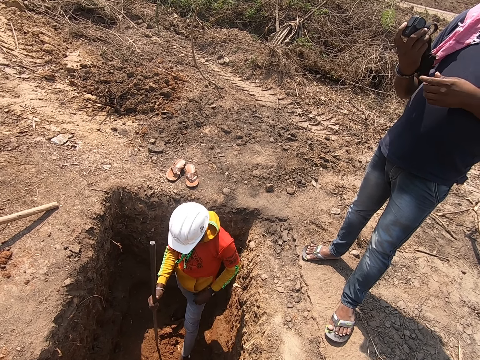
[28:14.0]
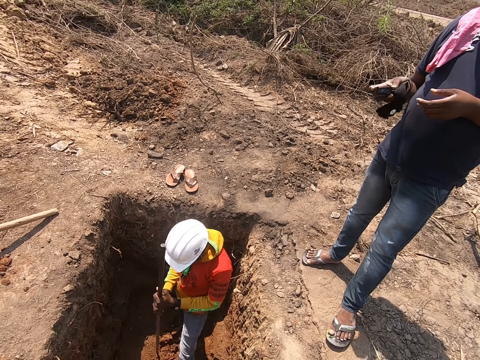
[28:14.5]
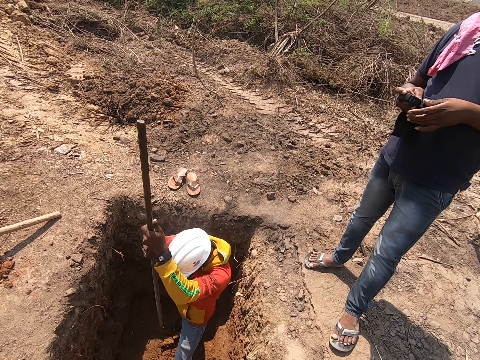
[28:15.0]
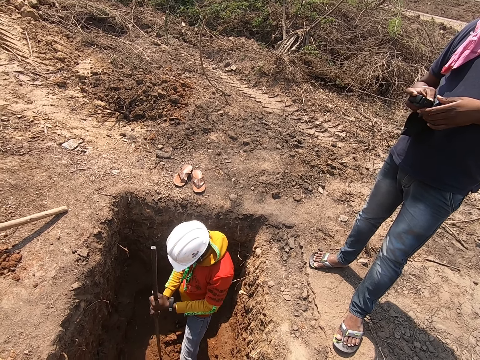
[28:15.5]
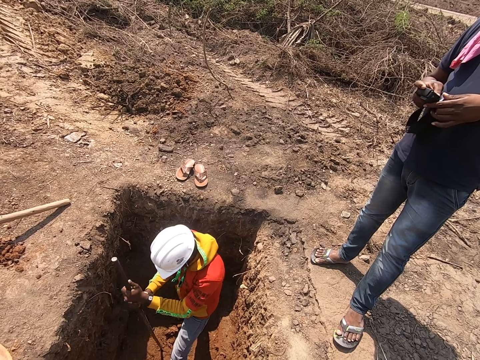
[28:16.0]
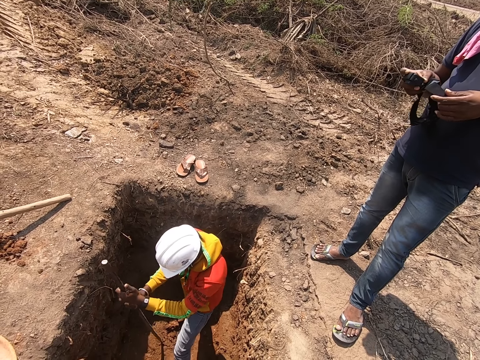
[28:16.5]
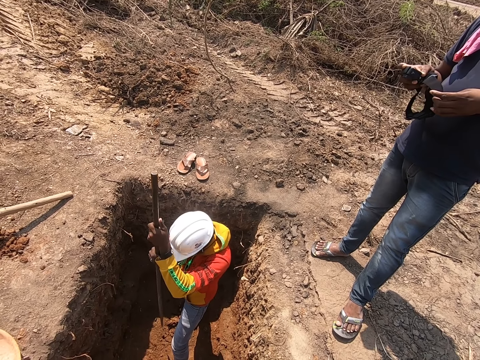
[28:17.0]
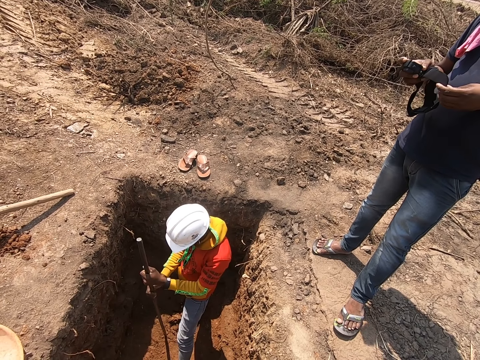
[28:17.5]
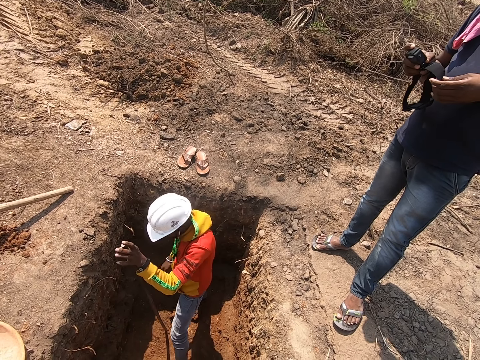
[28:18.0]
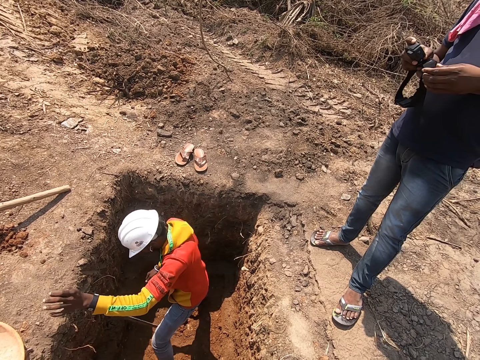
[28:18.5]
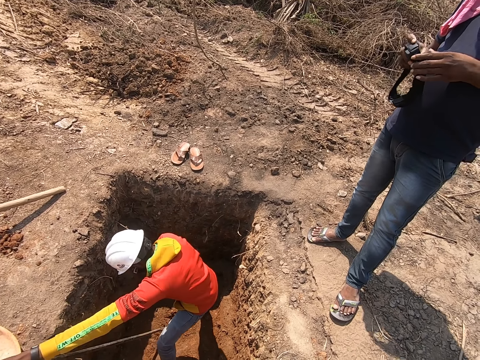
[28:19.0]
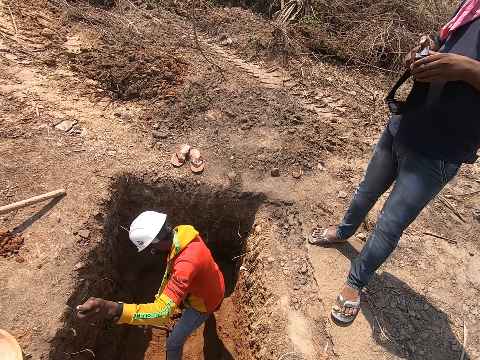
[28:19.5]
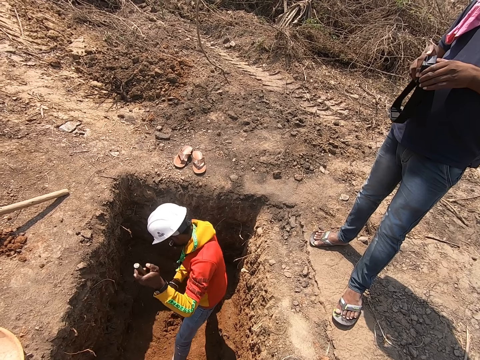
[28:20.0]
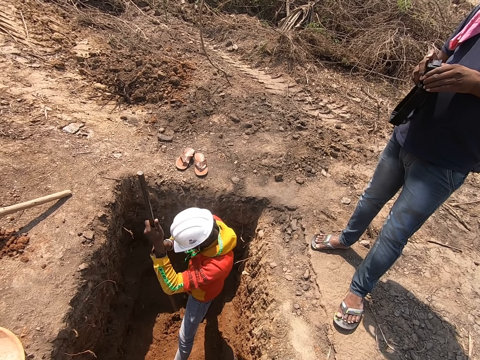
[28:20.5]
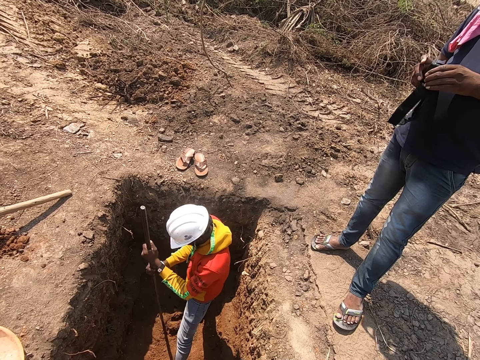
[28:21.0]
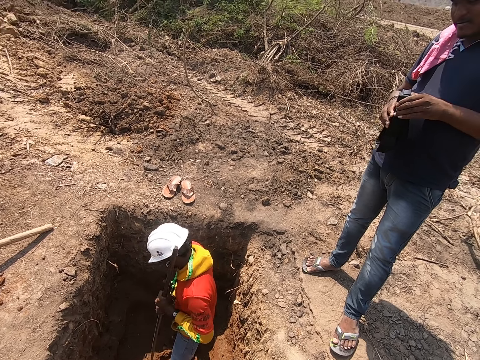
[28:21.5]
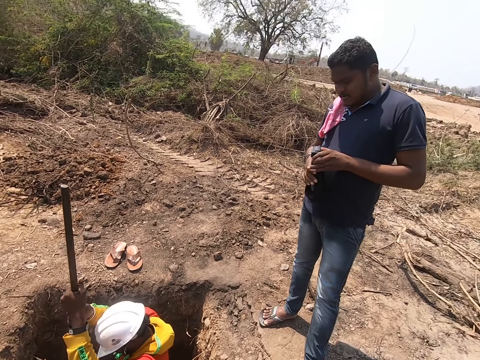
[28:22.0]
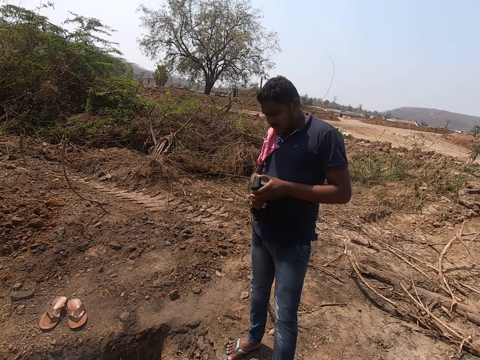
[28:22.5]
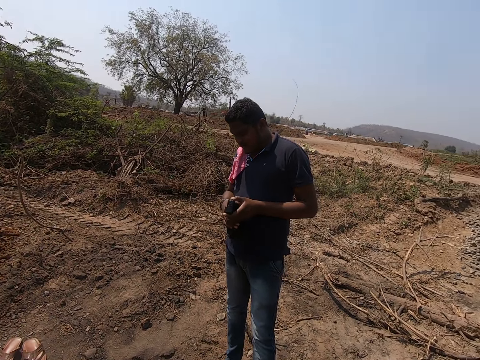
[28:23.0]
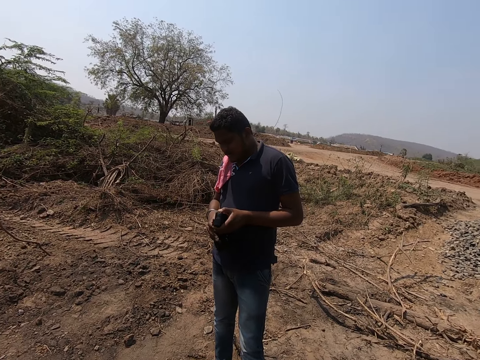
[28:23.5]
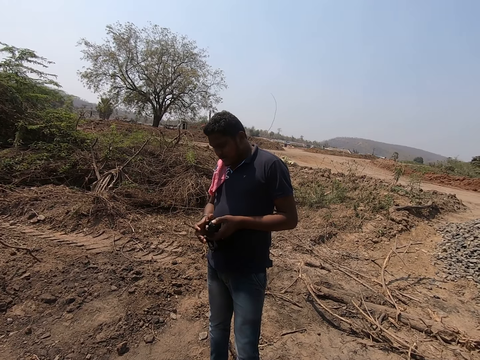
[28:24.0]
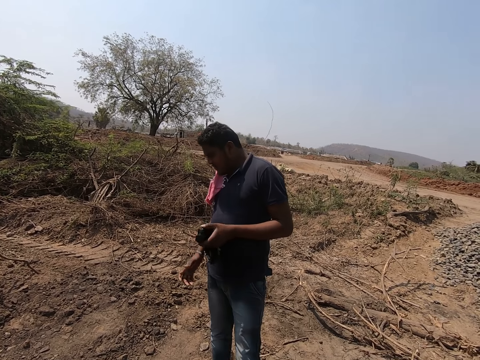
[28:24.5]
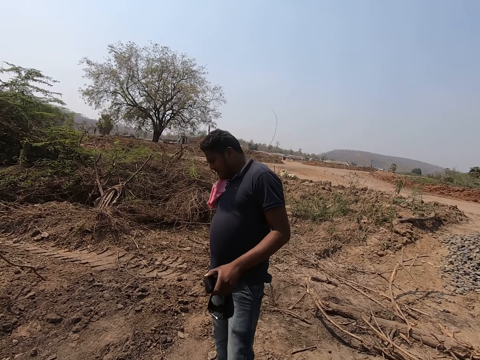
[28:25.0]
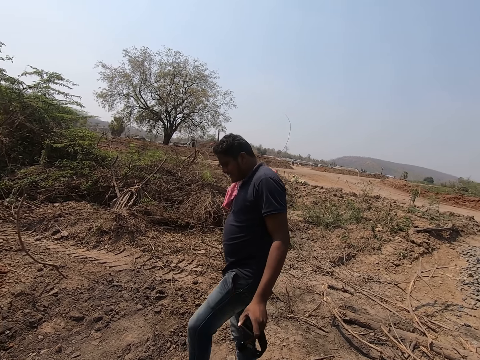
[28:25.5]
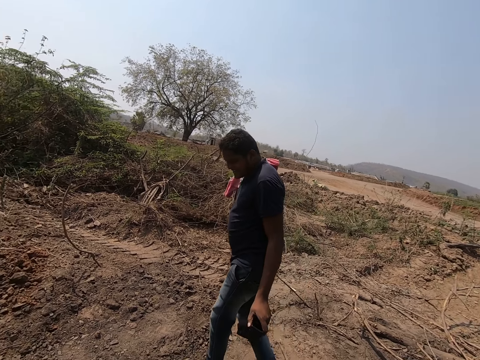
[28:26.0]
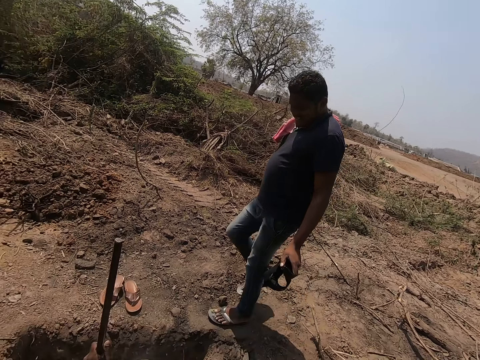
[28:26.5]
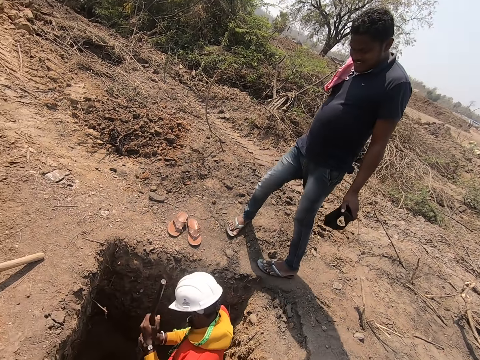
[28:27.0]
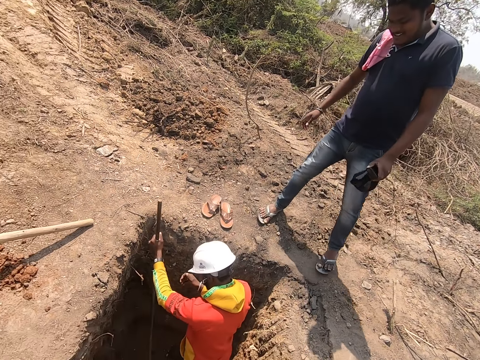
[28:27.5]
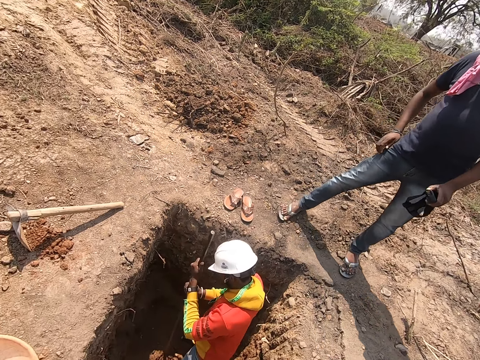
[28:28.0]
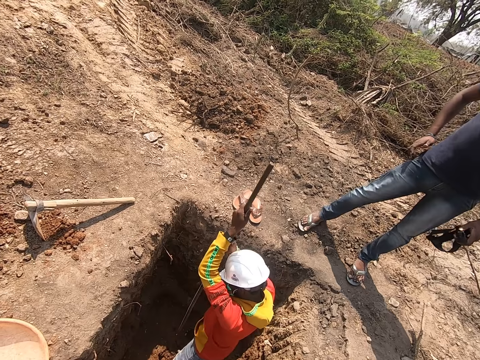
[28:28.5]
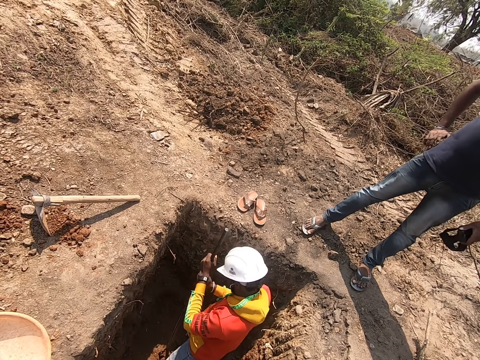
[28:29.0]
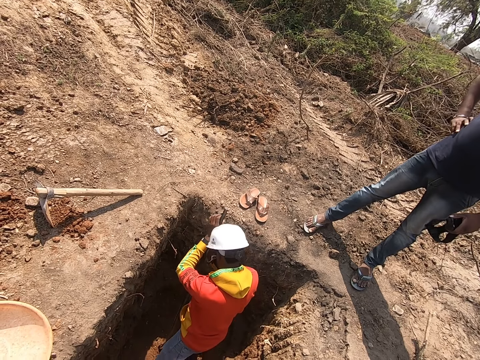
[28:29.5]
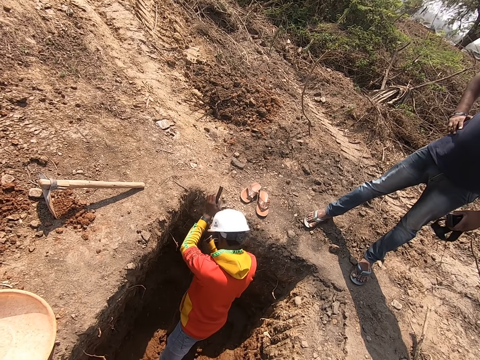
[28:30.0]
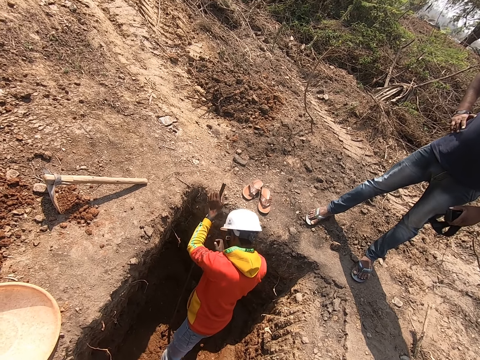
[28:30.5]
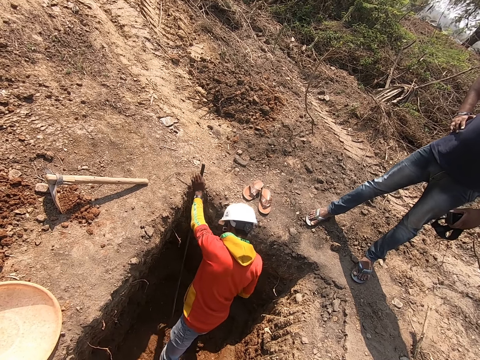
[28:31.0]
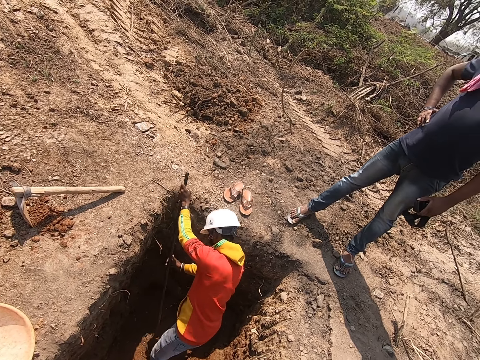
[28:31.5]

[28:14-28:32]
A man hits the ground with a rod in his hands. He digs the ground with the rod in his hands. He hits the ground with the rod in his left hand. He digs the ground with the rod in his hands. He hits the ground with the rod in his hands. He hits the ground with the rod in his hands again. The camera wearer talks. The man hits the ground with the rod in his hands. He digs the ground with the rod in his hands. He hits the ground with the rod in his hands. He digs the ground with the rod in his hands.

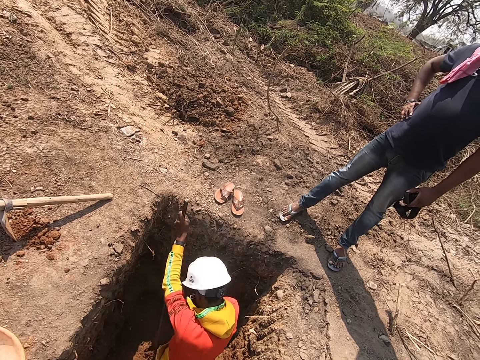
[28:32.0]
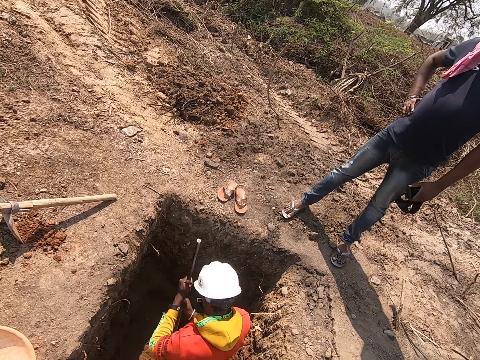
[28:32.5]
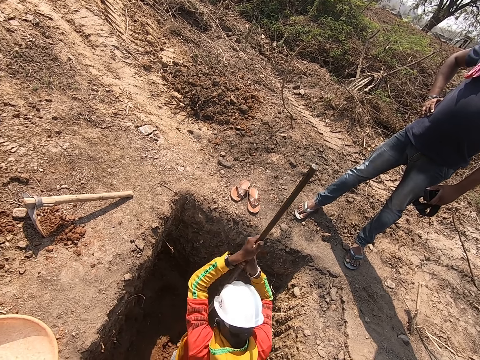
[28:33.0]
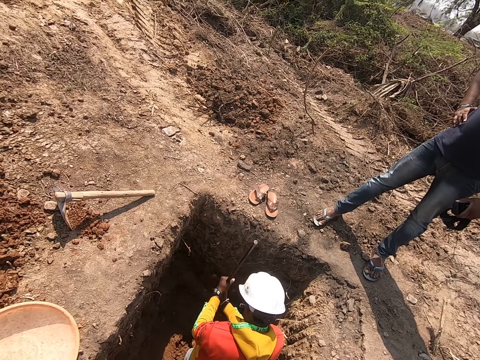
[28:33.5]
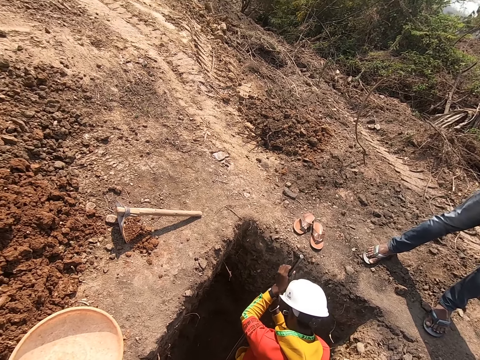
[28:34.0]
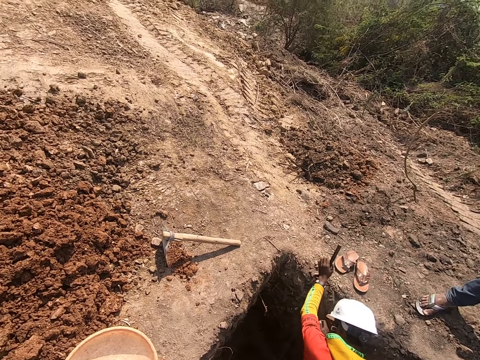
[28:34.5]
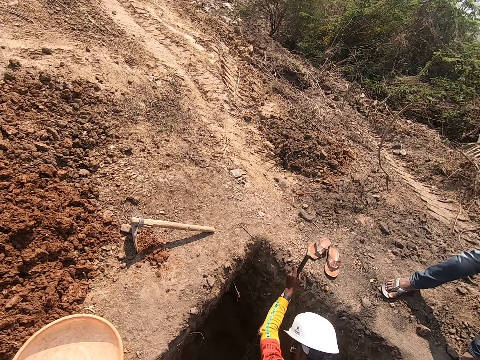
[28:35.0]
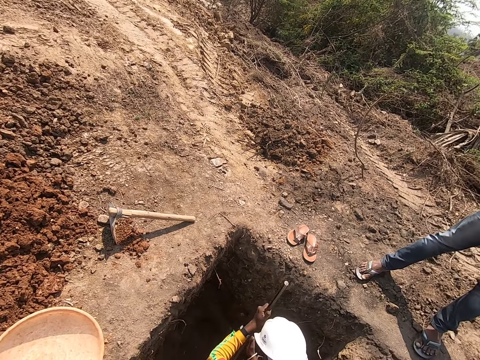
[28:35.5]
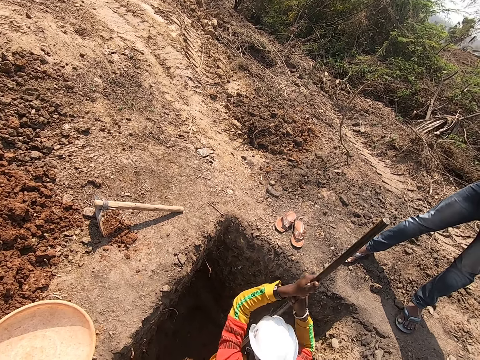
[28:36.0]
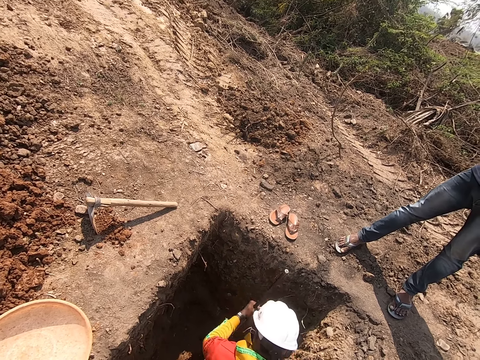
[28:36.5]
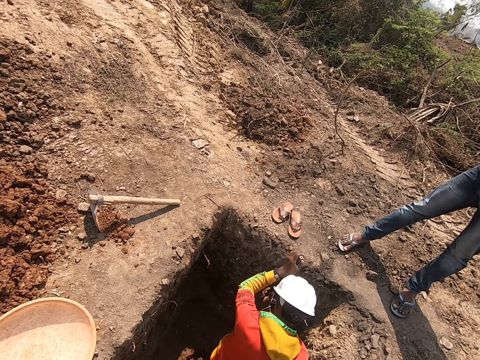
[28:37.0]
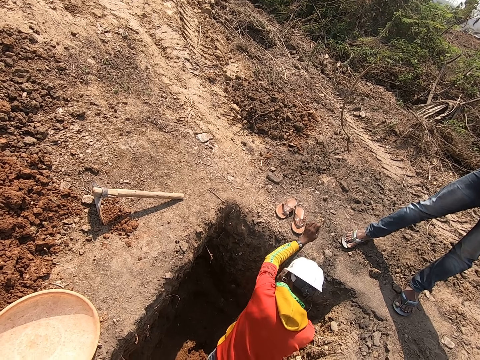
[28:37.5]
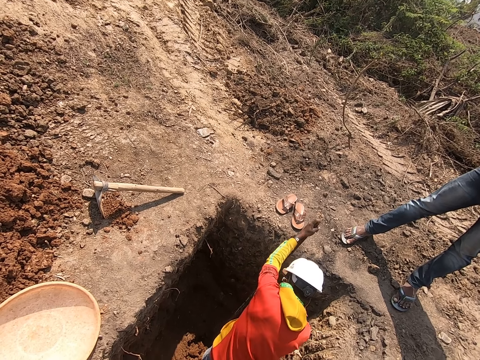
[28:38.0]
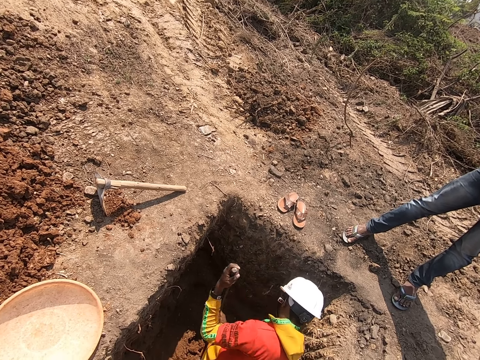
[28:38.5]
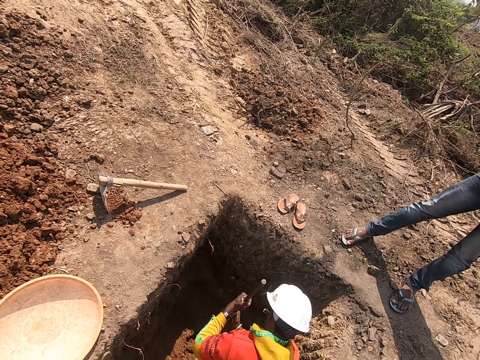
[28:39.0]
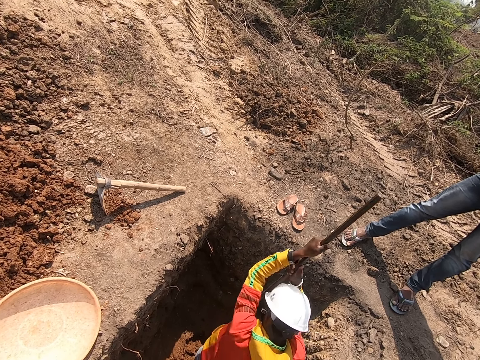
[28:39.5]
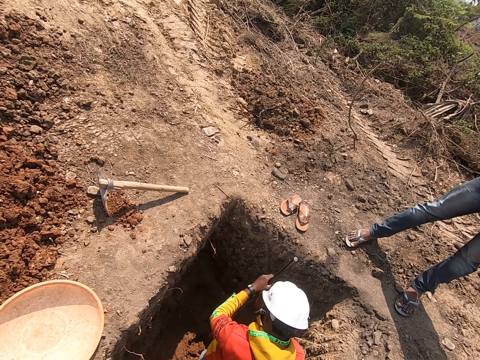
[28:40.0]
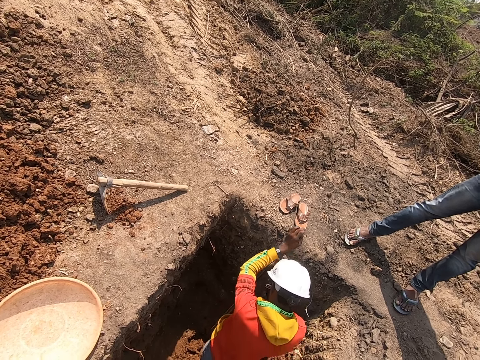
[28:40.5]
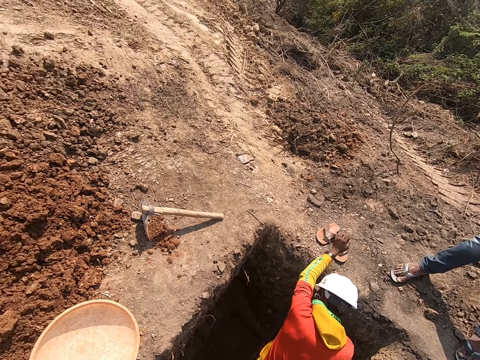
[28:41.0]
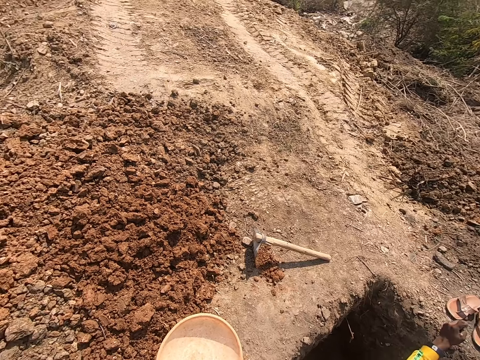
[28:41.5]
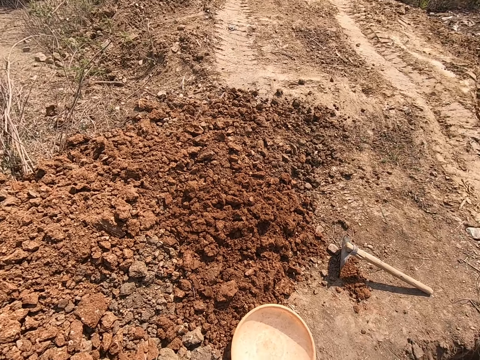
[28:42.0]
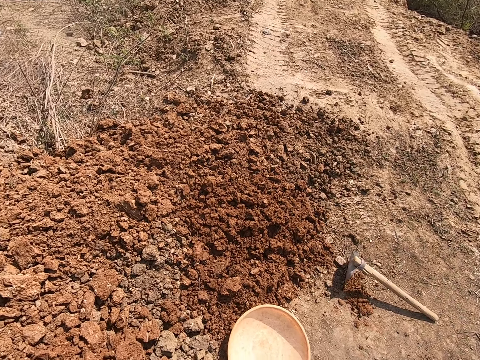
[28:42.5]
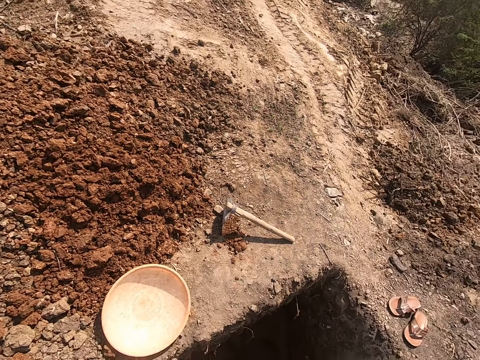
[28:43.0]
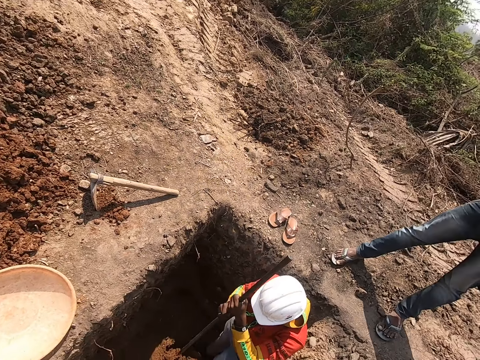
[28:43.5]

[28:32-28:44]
A man hits the ground with a rod in his hands. He digs the ground with the rod in his hands. He hits the ground with the rod in his hands. He digs the ground with the rod in his hands. He hits the ground with the rod in his hands. He digs the ground with the rod in his hands. The camera wearer looks around. The man hits the ground with the rod in his hands.
